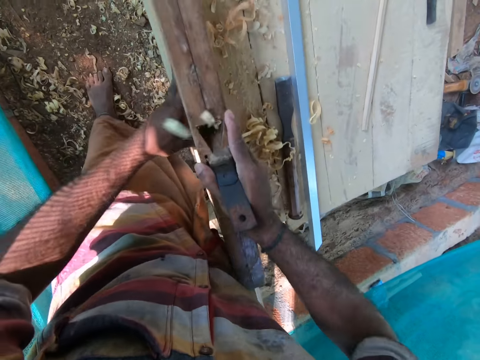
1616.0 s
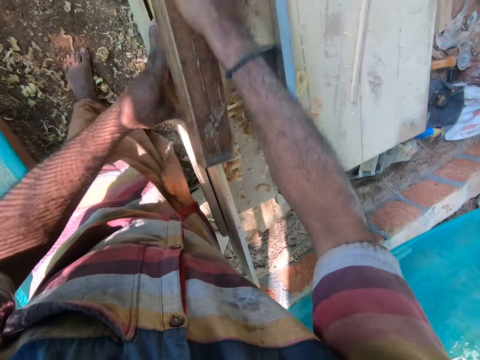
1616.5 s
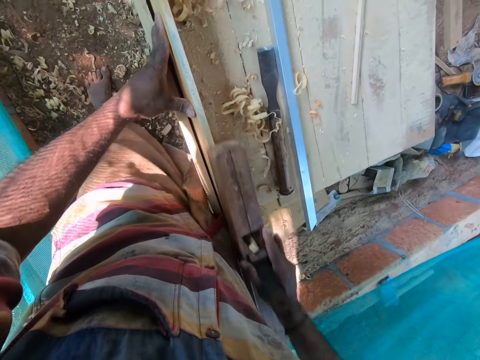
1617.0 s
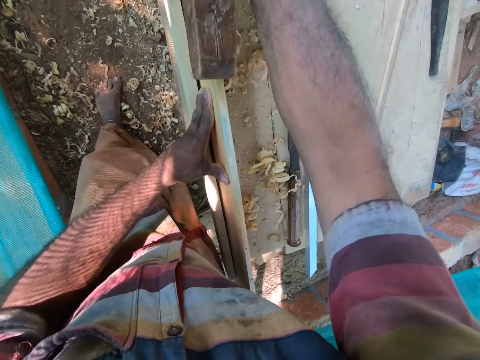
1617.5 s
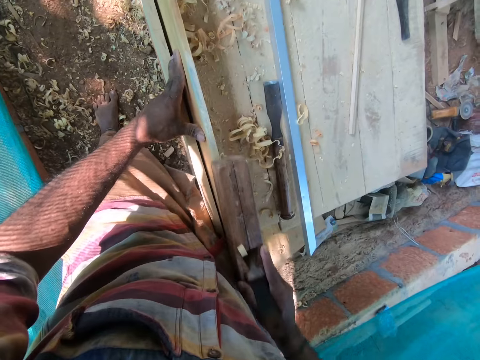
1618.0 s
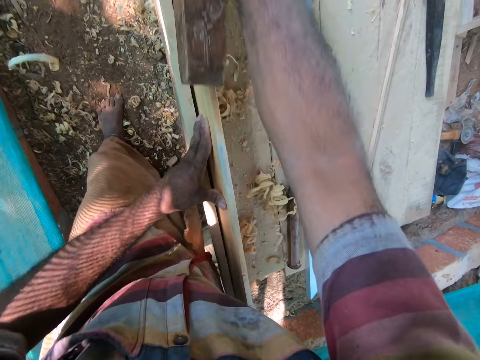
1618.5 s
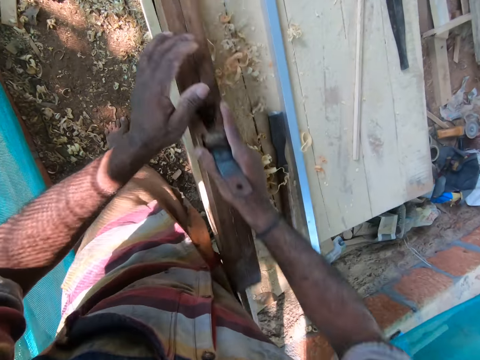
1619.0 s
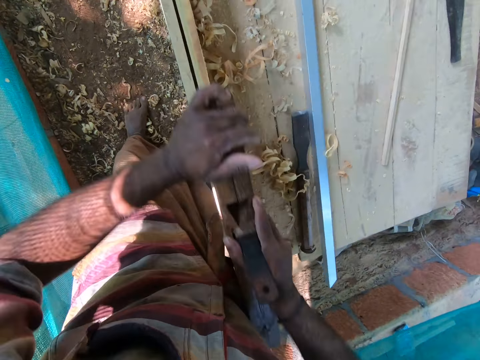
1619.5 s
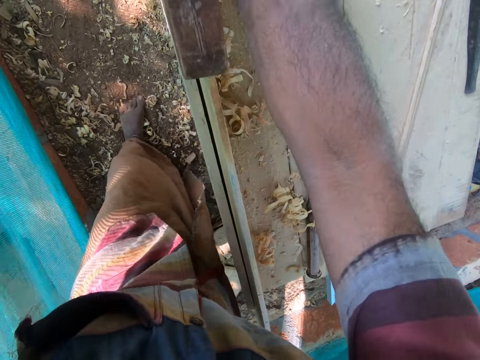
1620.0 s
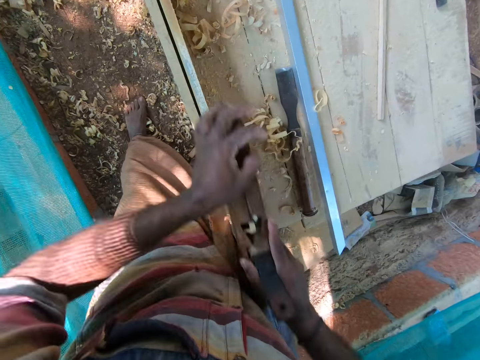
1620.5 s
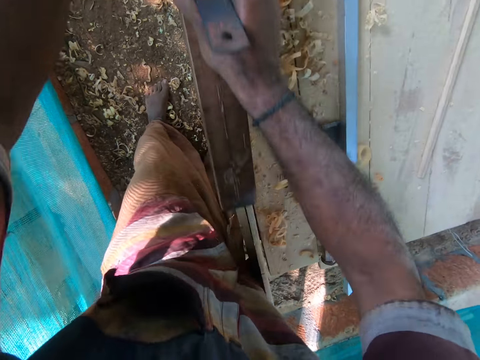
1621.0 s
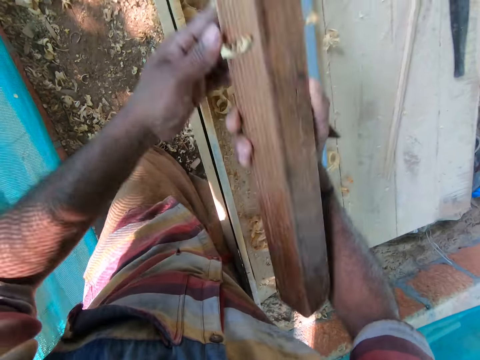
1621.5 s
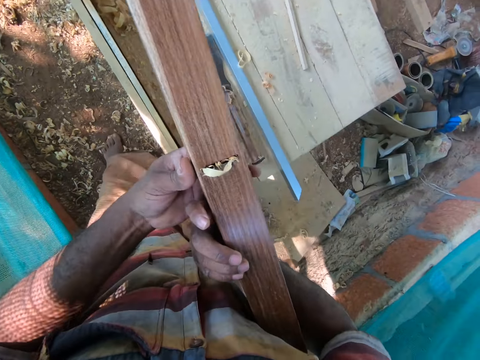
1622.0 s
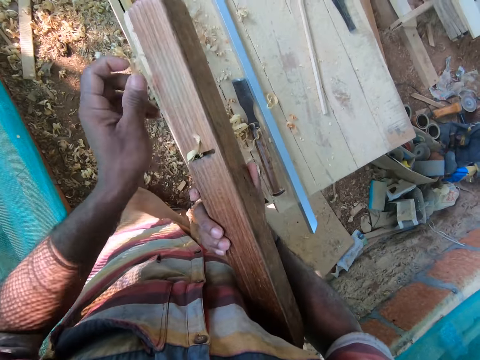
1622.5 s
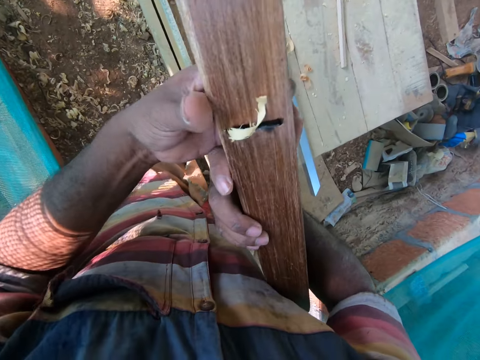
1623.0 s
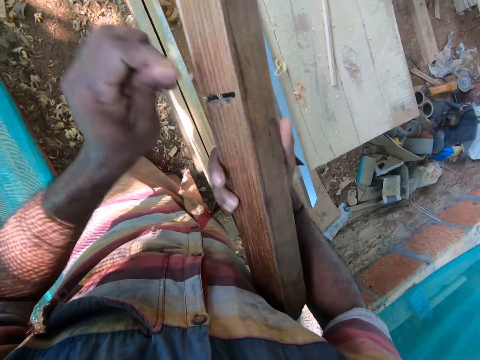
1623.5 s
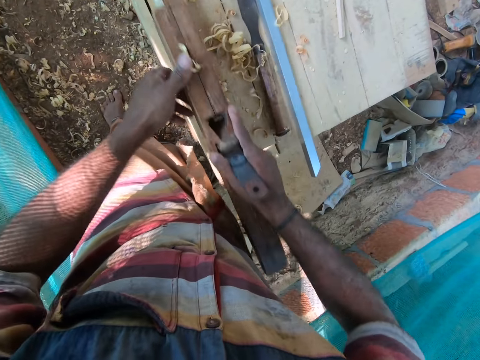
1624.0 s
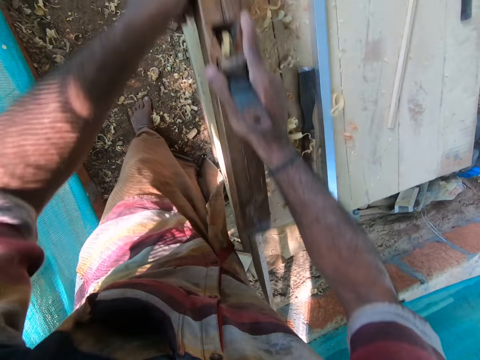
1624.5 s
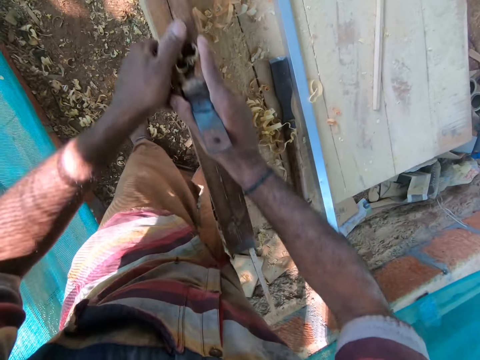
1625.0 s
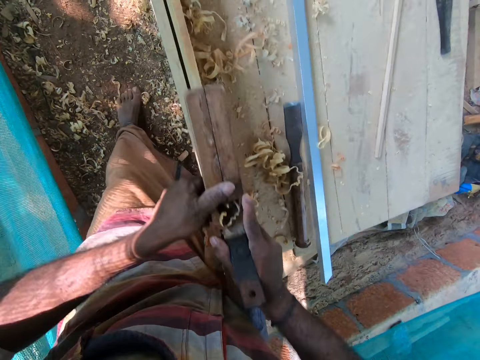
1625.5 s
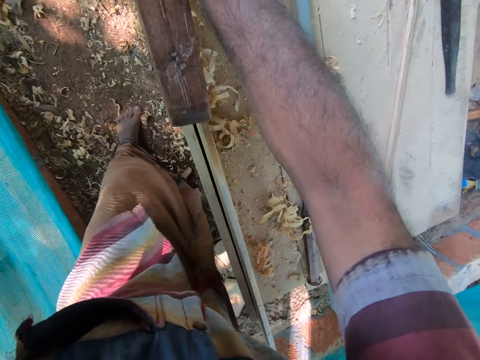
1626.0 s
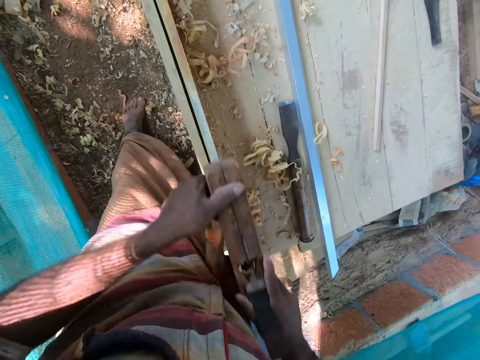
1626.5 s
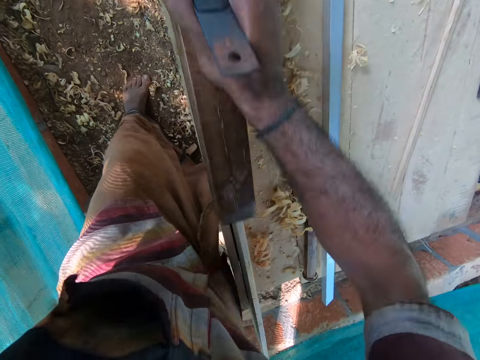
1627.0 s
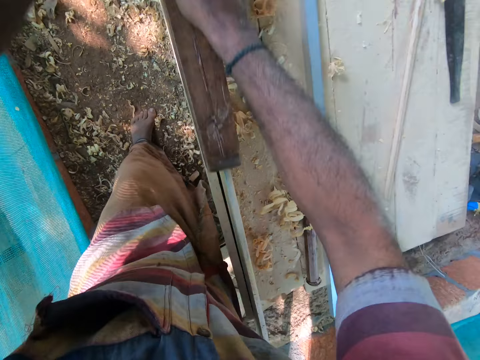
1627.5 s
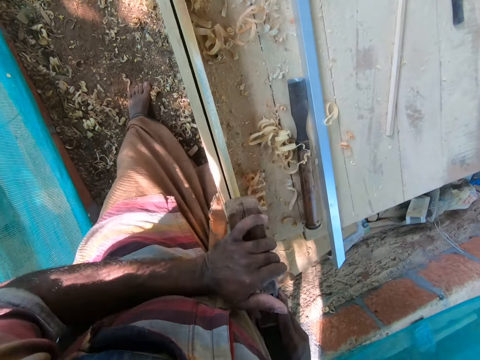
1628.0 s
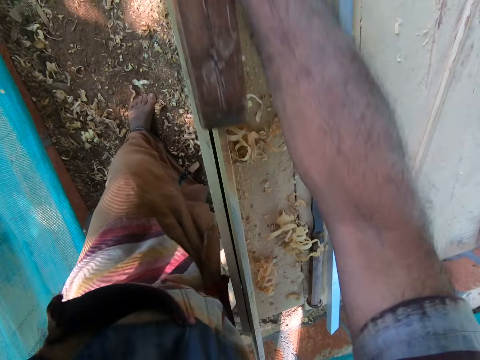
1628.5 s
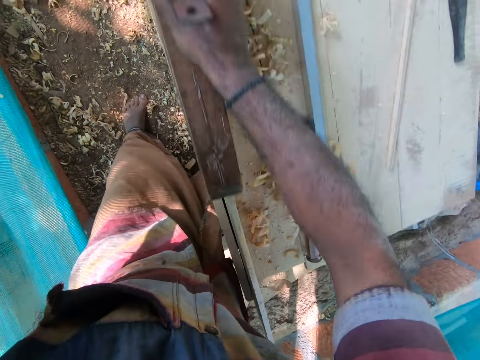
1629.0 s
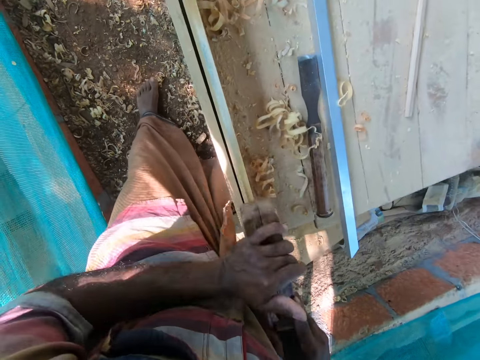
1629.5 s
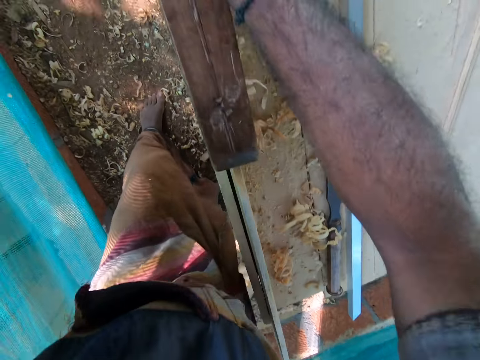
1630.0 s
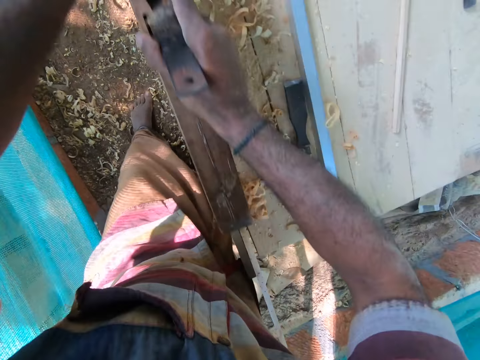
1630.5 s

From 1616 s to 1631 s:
The camera wearer smoothens the plank on the table with the hand planer in both hands. He removes the plank shavings from the hand planer with his left hand. He smoothens the plank on the table with the hand planer in both hands.

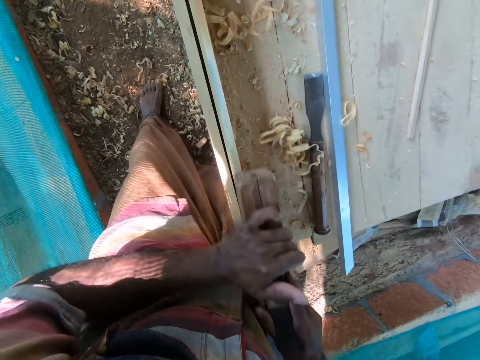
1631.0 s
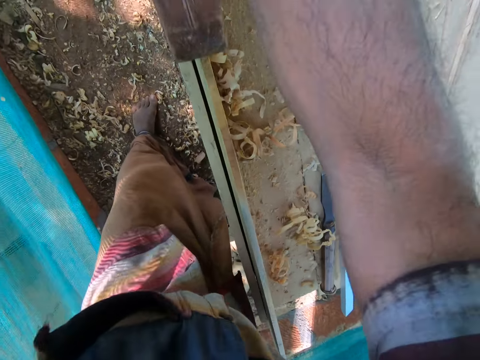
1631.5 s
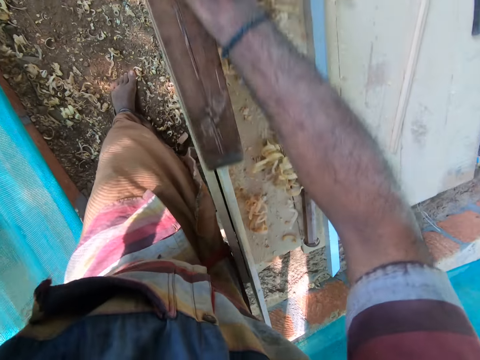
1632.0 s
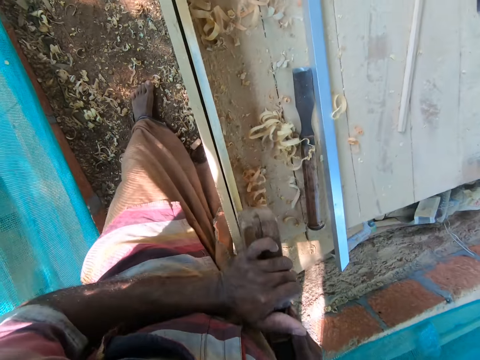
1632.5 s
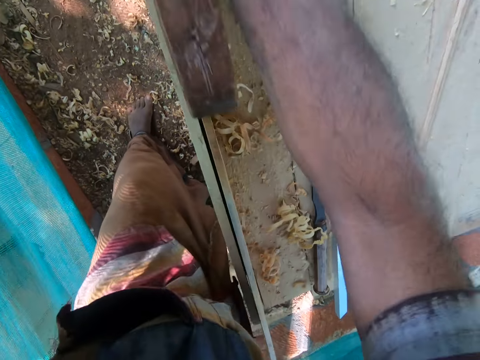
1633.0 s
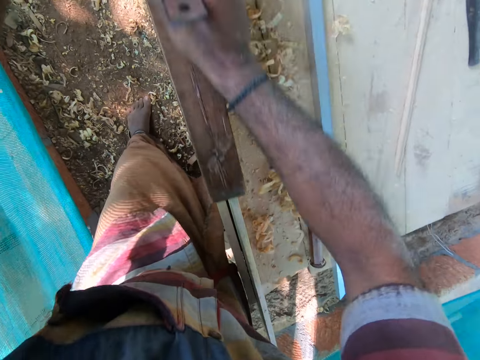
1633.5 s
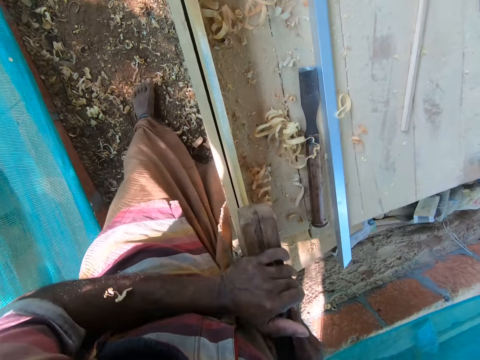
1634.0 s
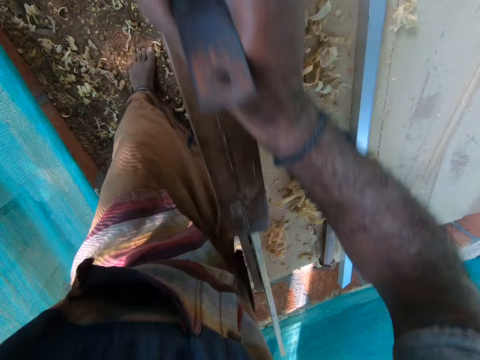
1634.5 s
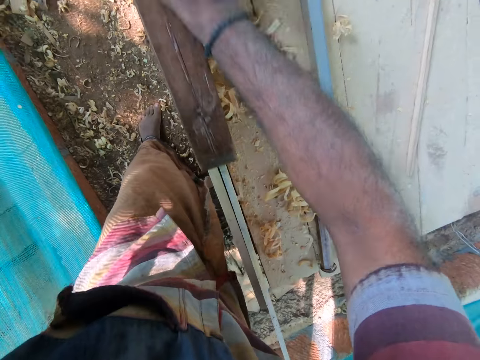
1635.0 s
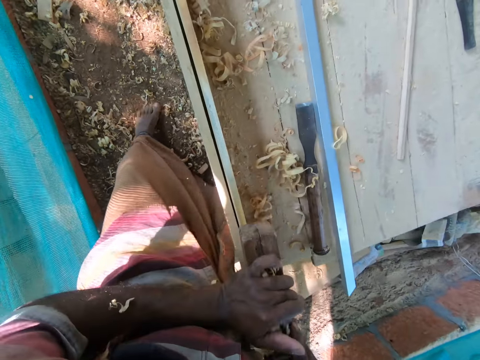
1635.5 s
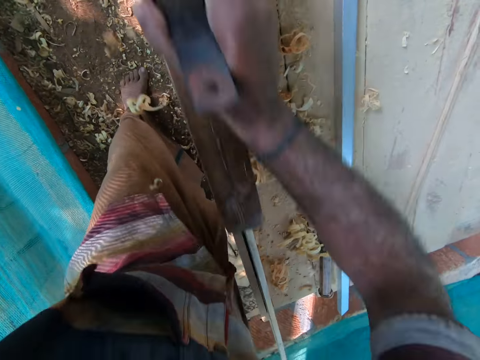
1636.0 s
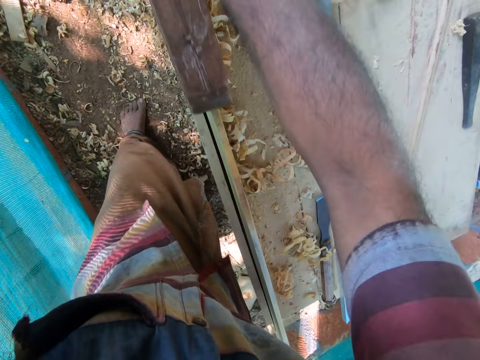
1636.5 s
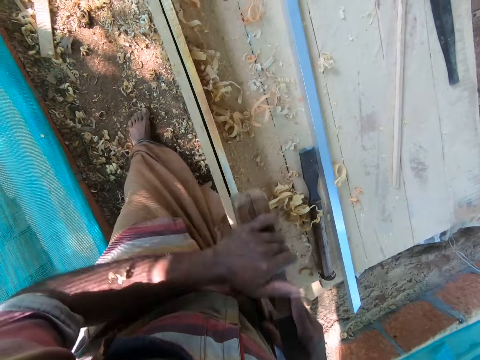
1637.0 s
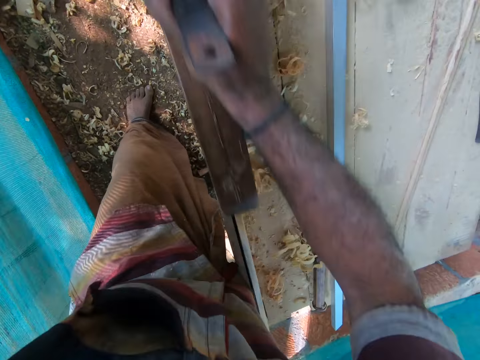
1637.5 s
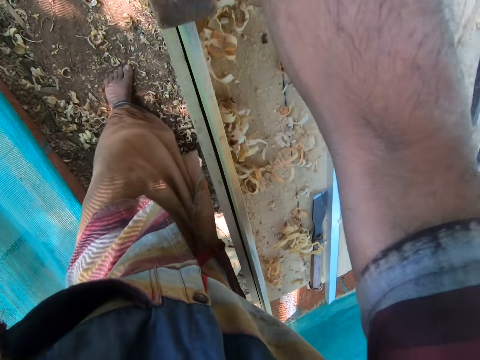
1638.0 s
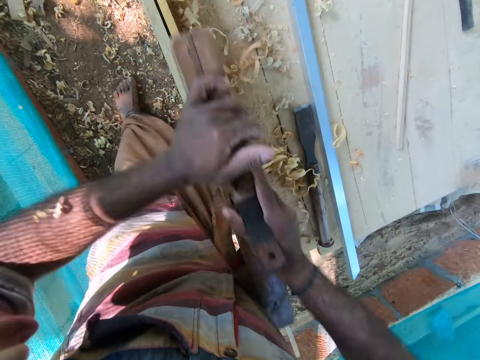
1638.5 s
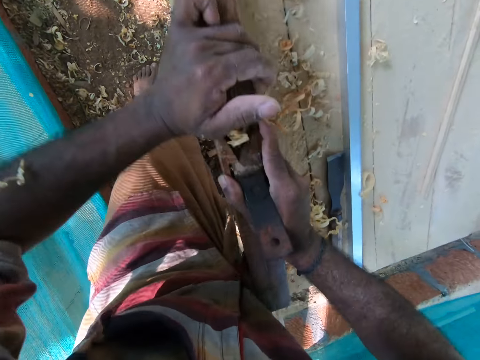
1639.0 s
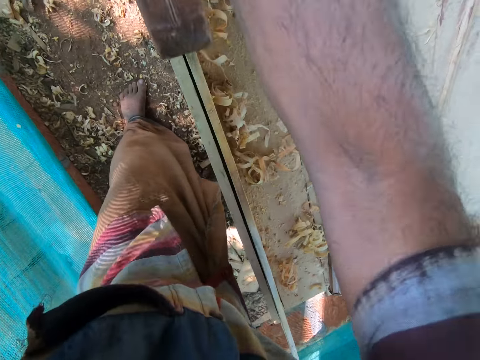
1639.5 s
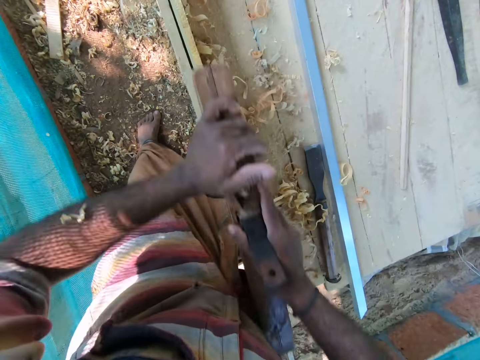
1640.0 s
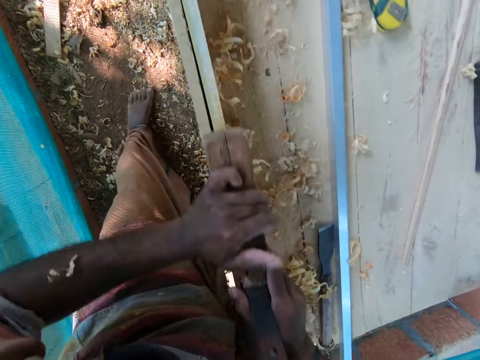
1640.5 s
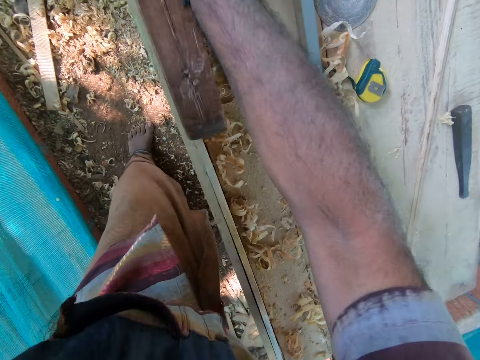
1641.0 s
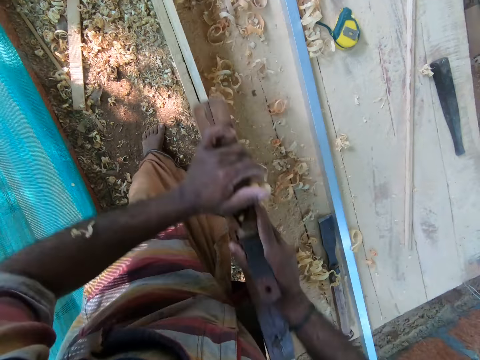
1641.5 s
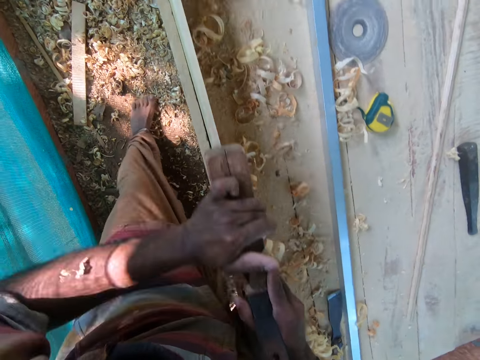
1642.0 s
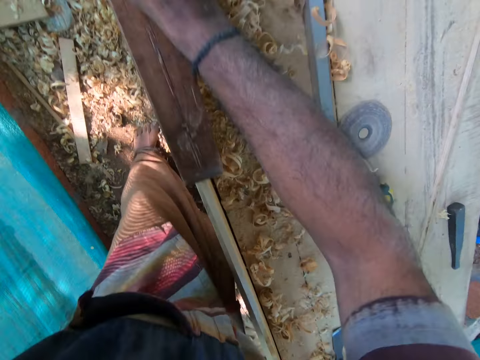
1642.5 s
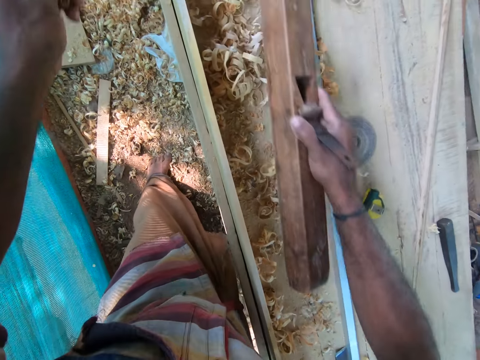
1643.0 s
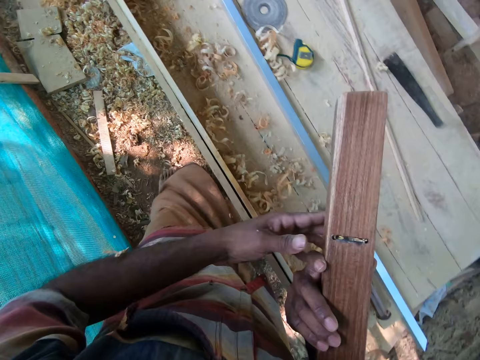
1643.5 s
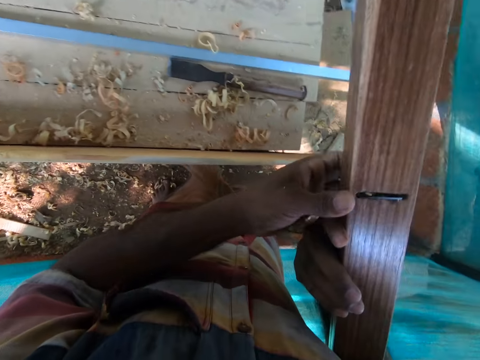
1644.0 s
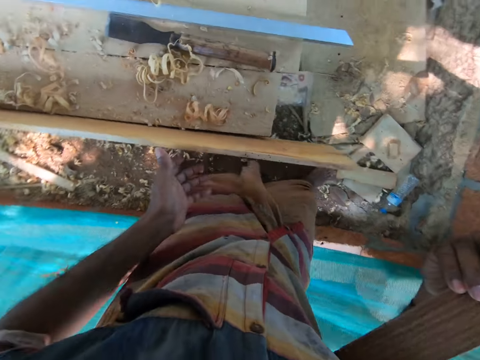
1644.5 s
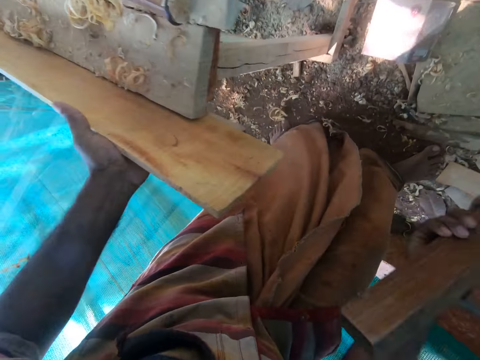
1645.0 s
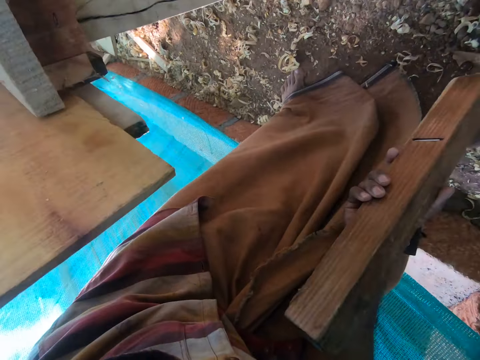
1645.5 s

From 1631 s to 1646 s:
The camera wearer removes the hand plane from the piece of wood with his right hand. He holds the hand plane with his hands.
